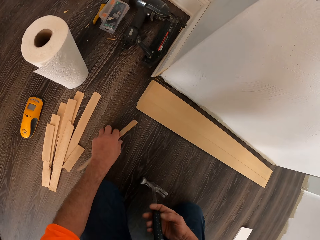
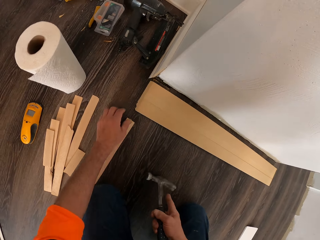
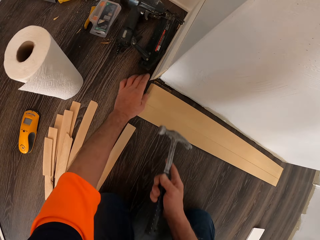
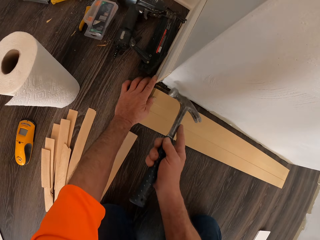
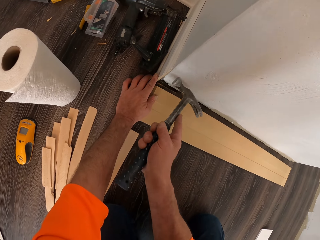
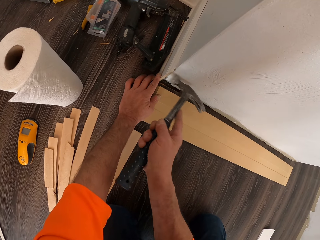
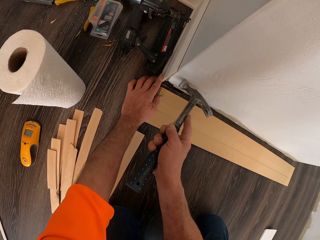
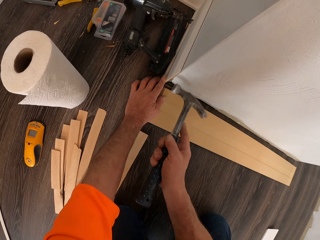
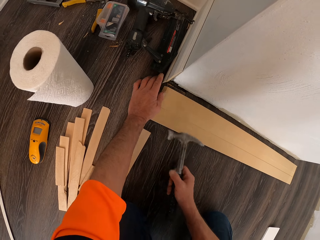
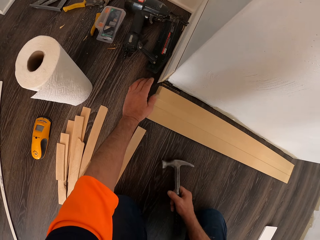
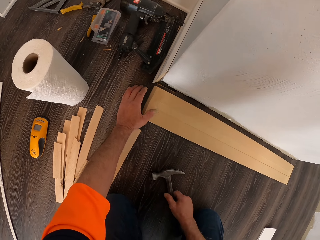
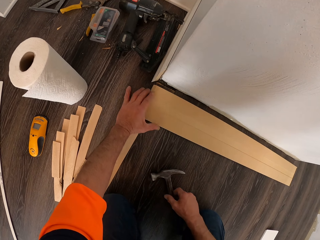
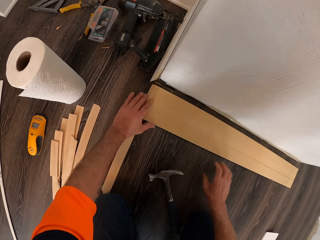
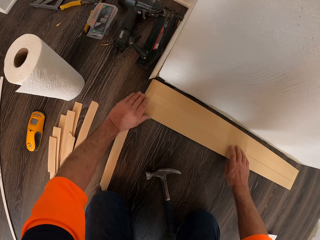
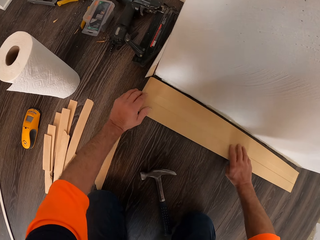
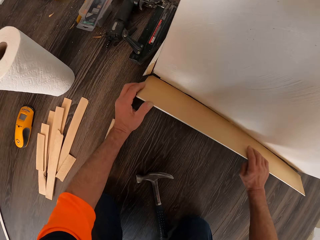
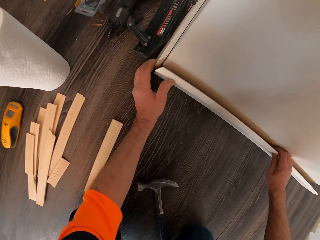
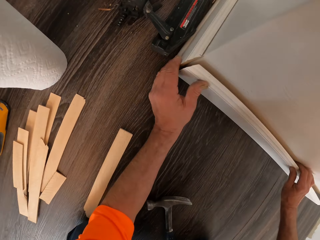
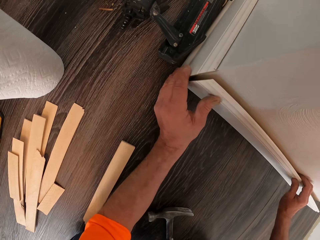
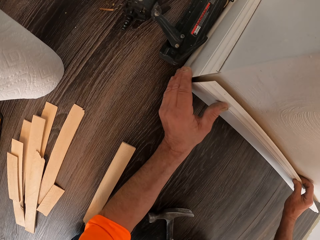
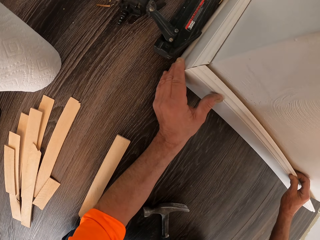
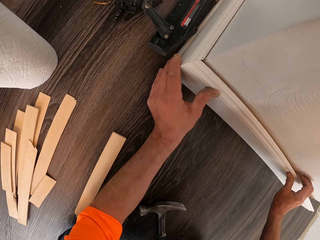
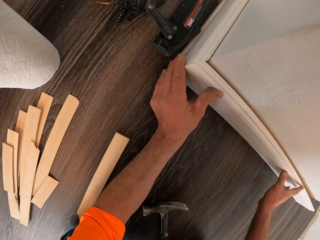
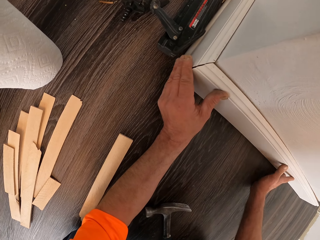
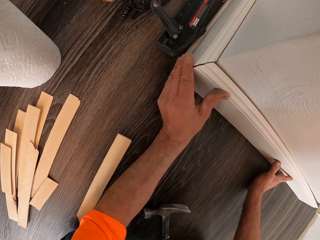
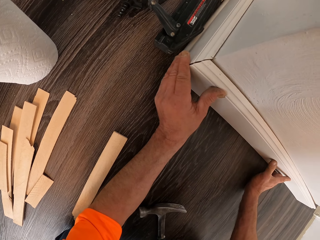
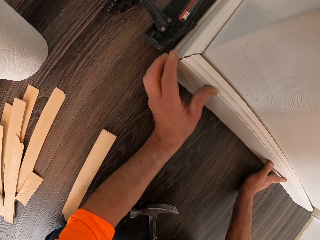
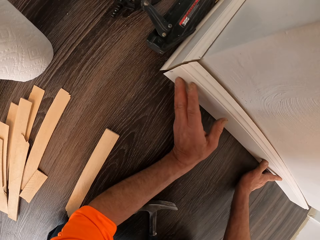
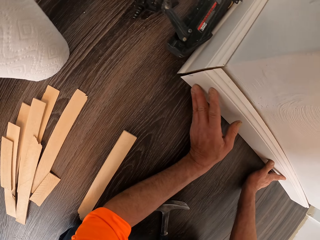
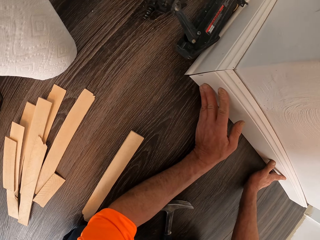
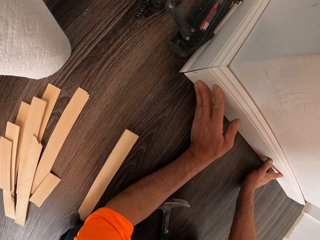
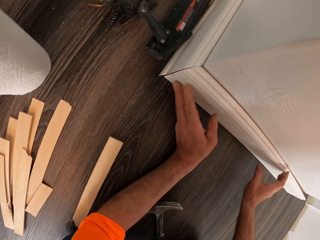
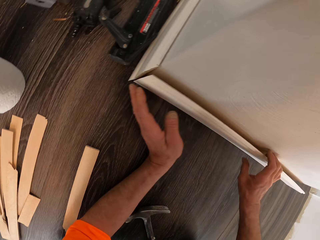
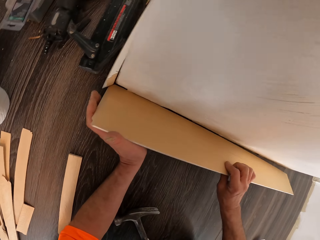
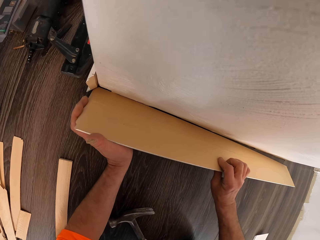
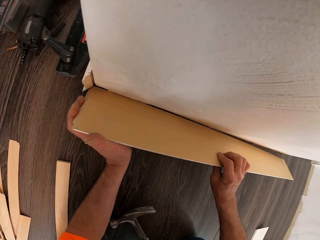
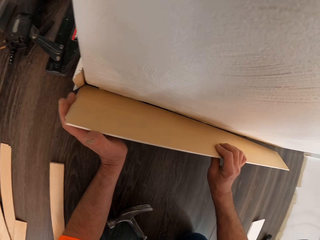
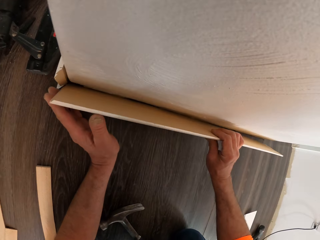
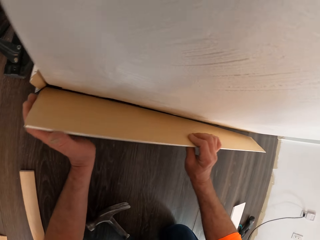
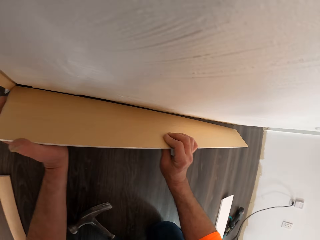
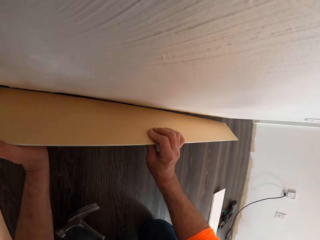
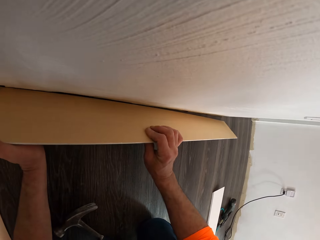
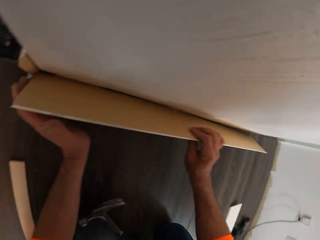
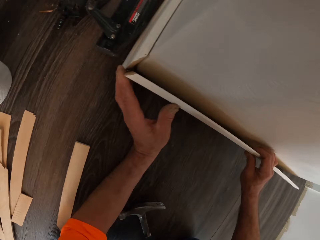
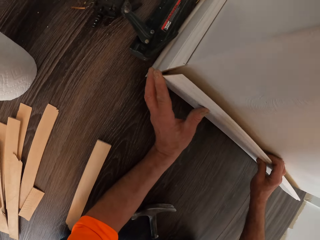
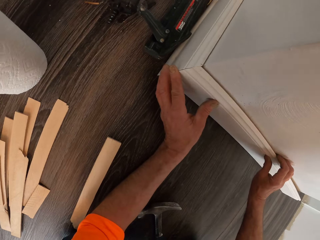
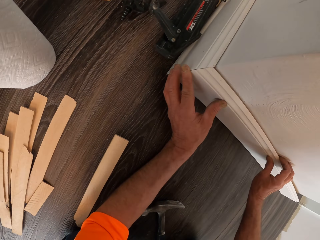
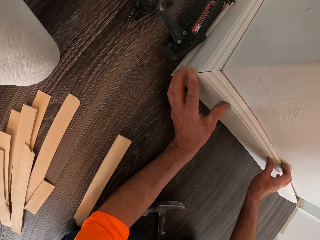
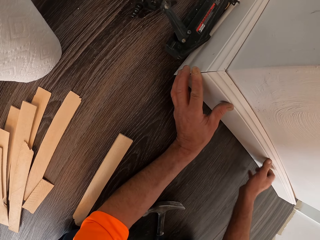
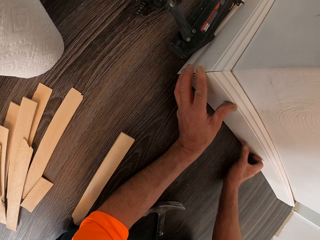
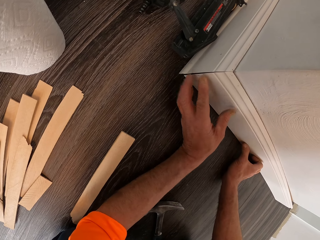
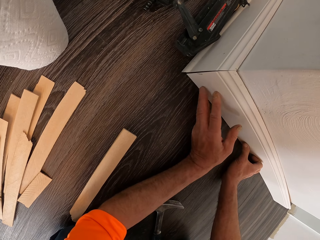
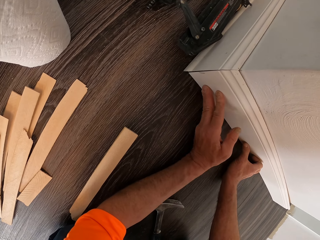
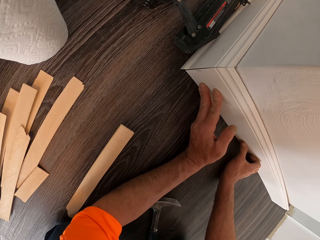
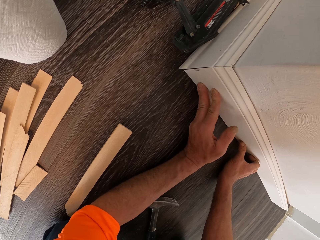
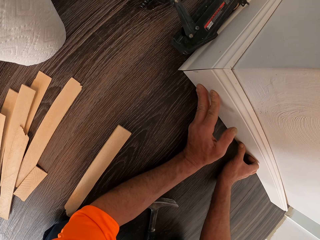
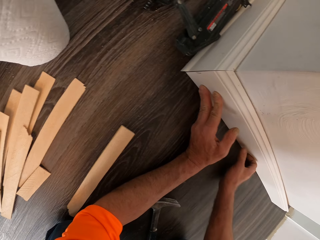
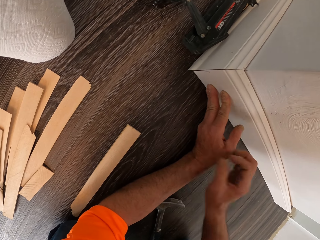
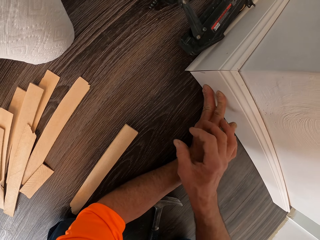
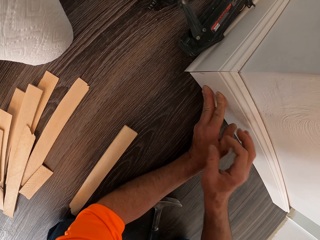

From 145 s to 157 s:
The camera wearer drops the piece of wood. They hit the baseboard with the hammer. They remove a plastic from the wall with the hammer. They drop the hammer on the floor. They hold the baseboard. They put the baseboard against the wall. They look at the wall. They put the baseboard against the wall.

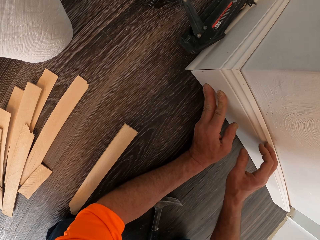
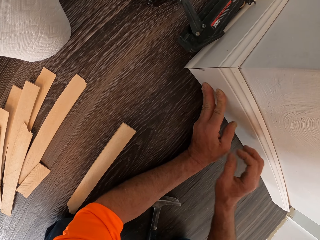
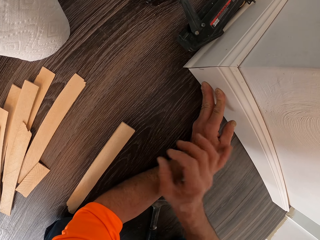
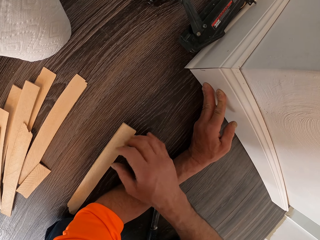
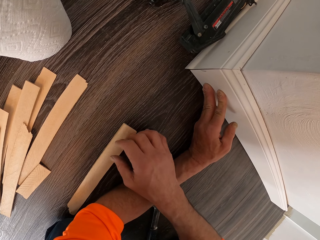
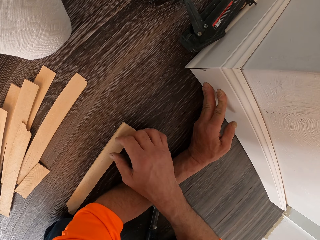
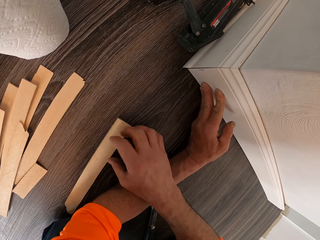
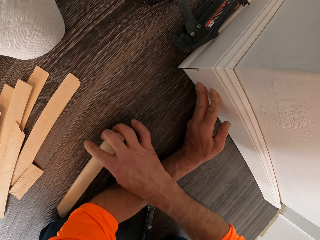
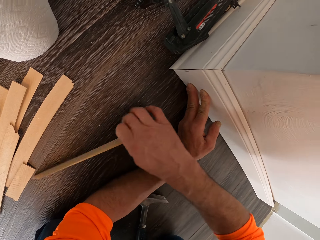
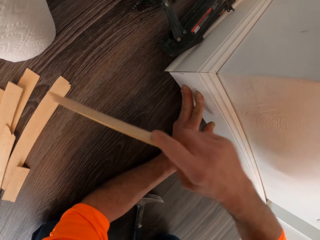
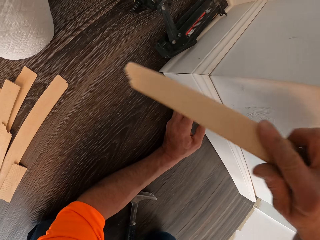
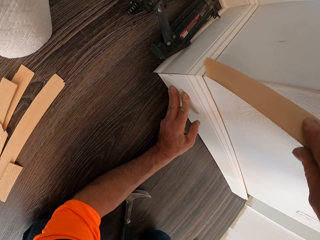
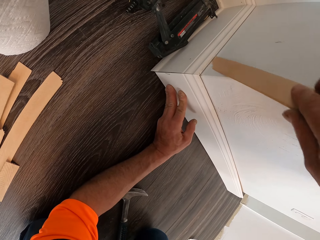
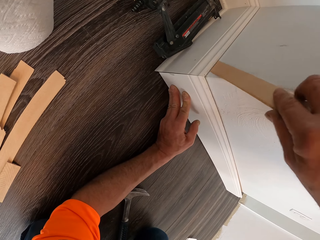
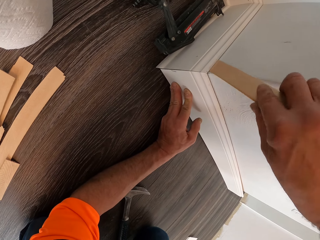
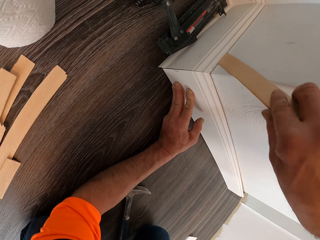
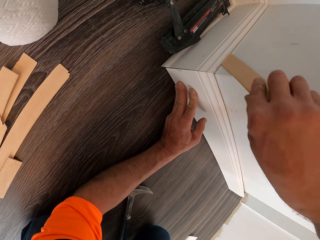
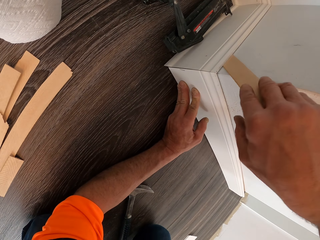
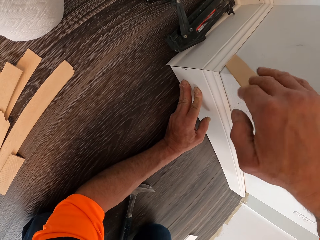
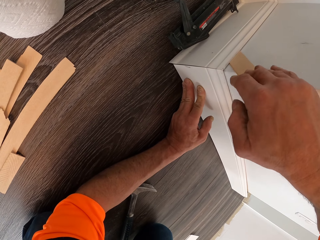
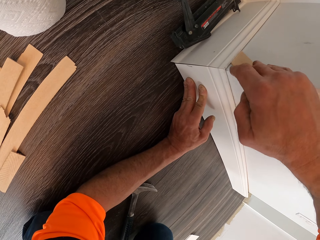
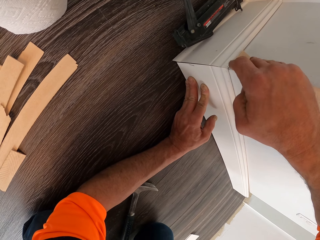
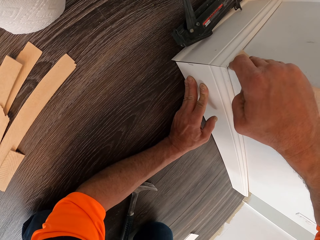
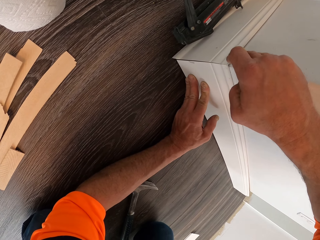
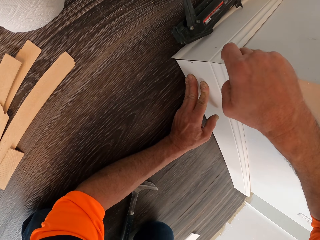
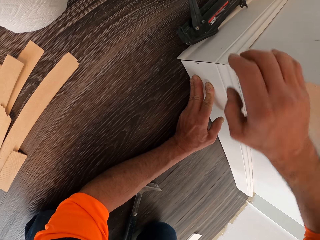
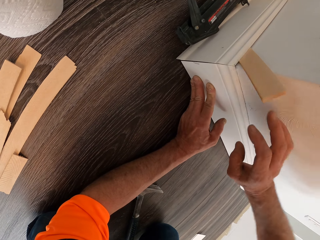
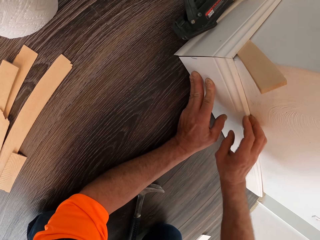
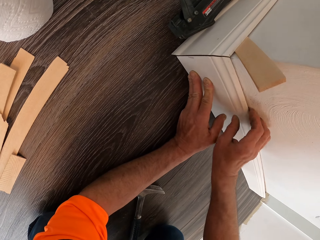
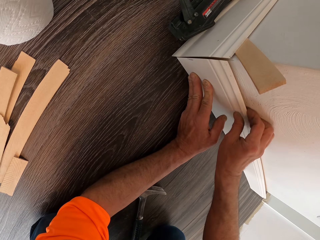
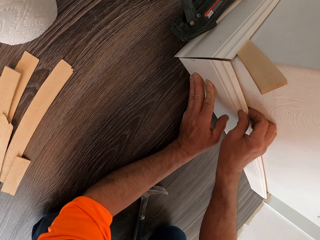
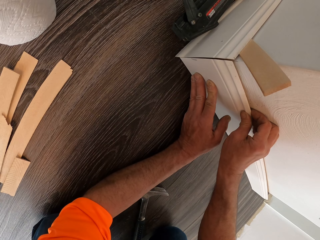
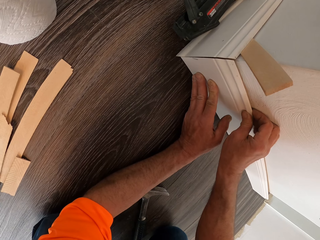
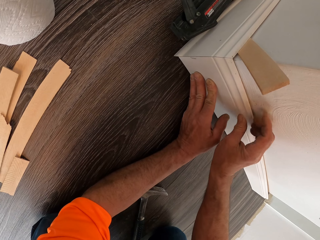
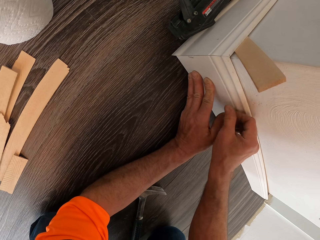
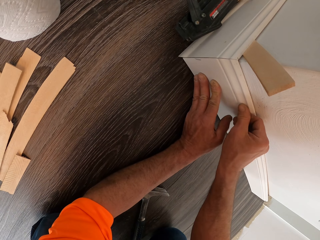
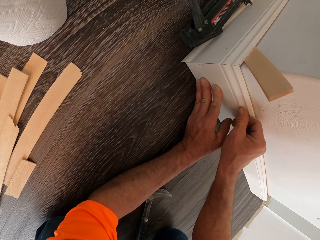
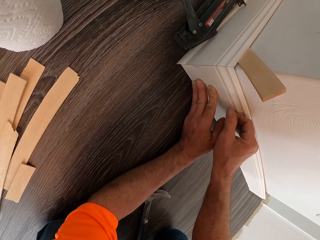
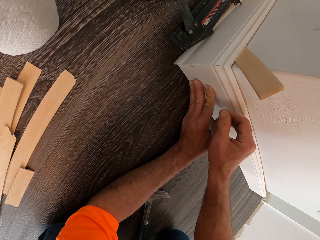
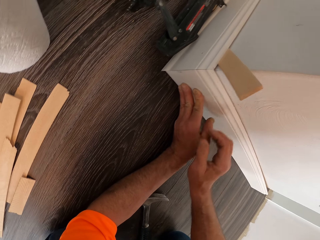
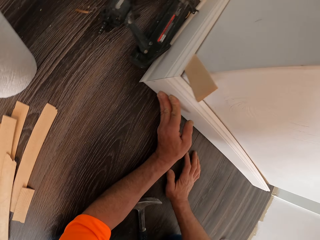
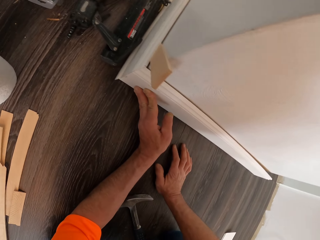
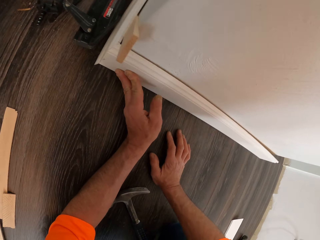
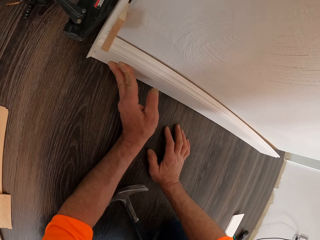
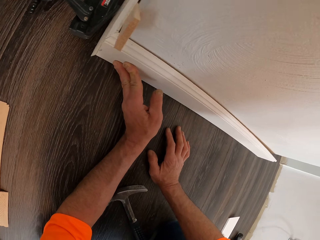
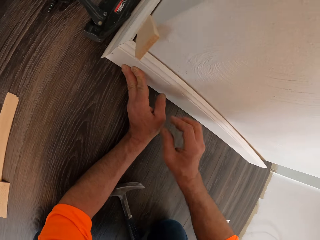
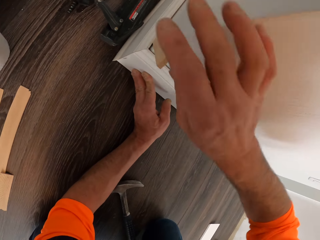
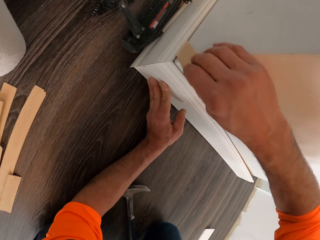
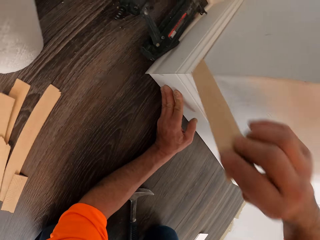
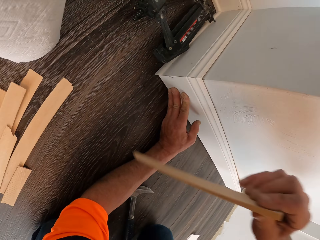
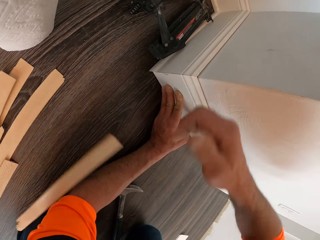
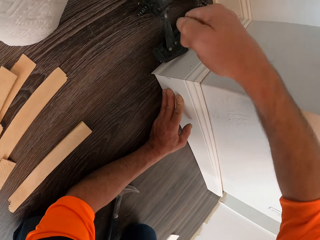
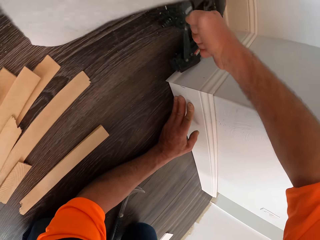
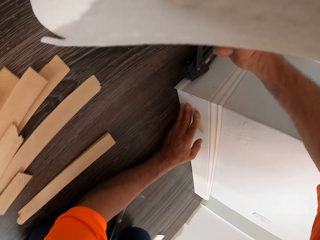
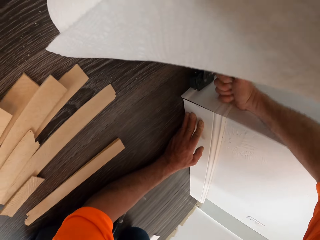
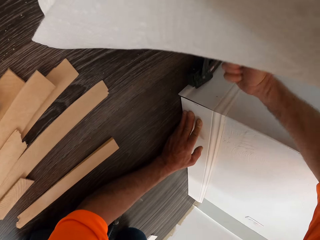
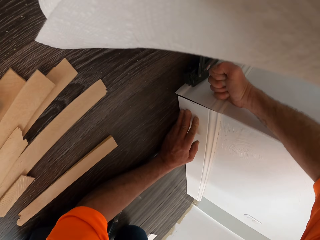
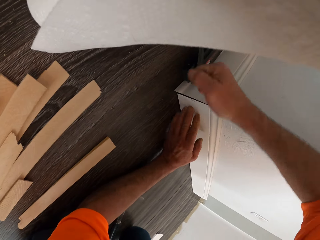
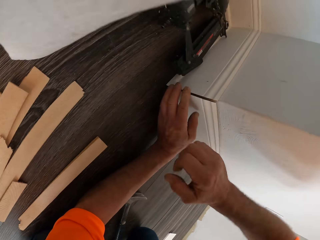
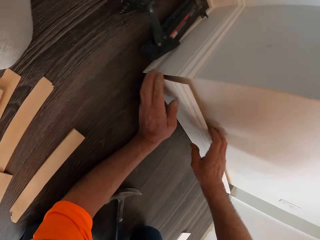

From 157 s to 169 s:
The camera wearer takes the piece of wood from the floor. He inserts the piece of wood between the wall and the baseboard. He presses down the piece of wood between the wall and the baseboard. He holds the baseboard. He presses the baseboard against the wall. He puts his hand on the floor. He takes the piece of wood from the wall. He pulls the piece of wood. He drops the piece of wood on the floor. He throws the piece of wood on the floor. He hits the baseboard.
